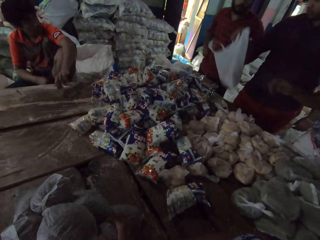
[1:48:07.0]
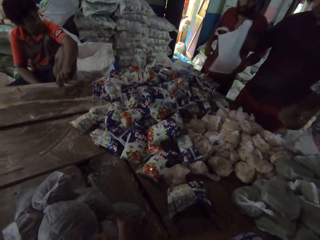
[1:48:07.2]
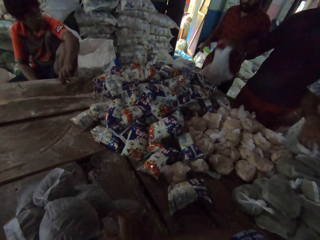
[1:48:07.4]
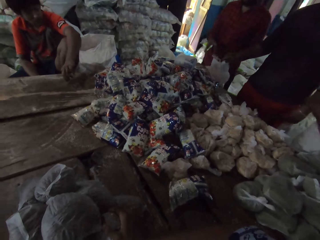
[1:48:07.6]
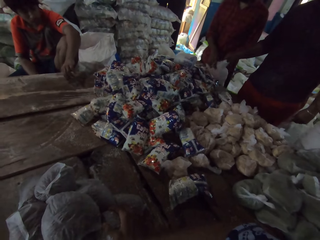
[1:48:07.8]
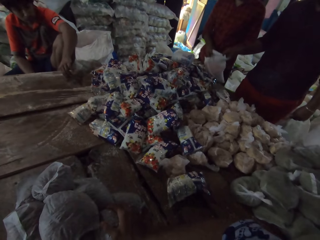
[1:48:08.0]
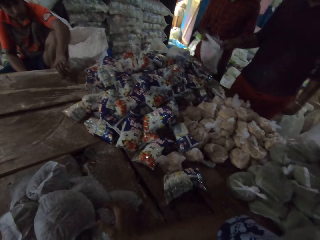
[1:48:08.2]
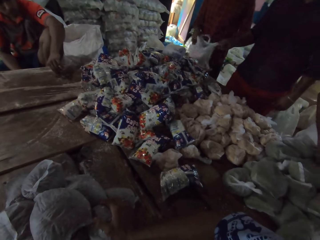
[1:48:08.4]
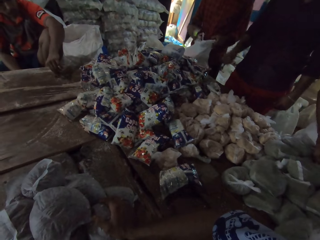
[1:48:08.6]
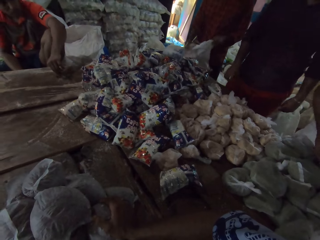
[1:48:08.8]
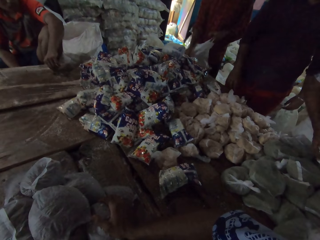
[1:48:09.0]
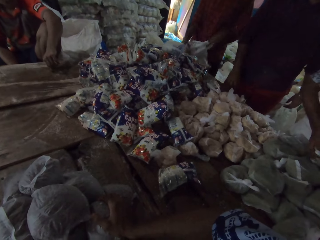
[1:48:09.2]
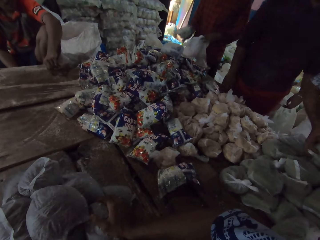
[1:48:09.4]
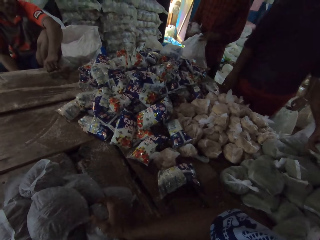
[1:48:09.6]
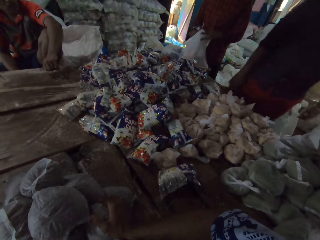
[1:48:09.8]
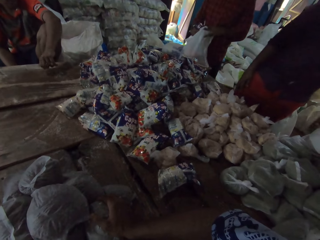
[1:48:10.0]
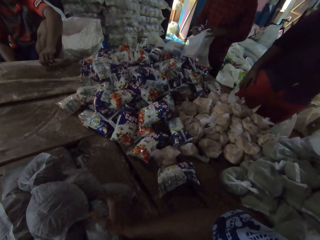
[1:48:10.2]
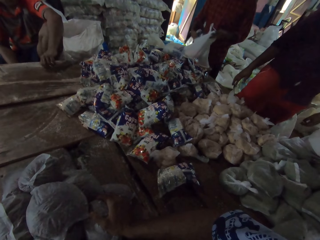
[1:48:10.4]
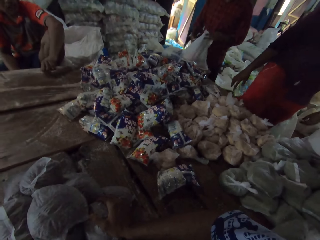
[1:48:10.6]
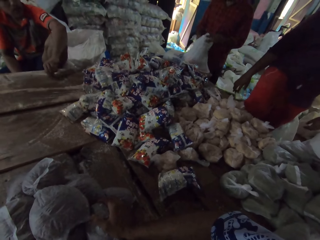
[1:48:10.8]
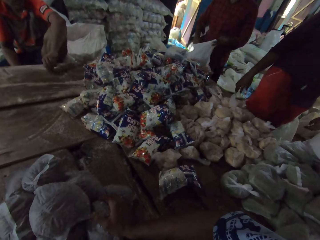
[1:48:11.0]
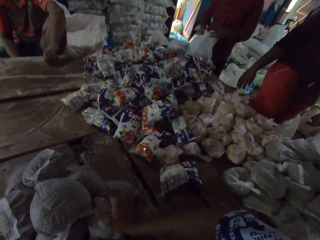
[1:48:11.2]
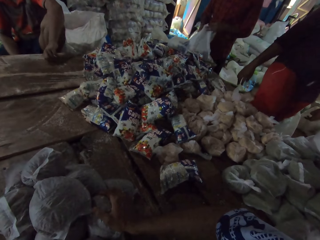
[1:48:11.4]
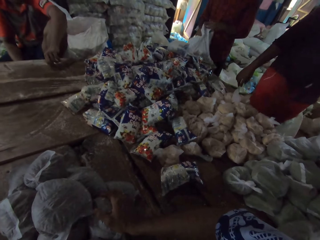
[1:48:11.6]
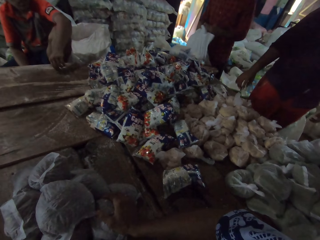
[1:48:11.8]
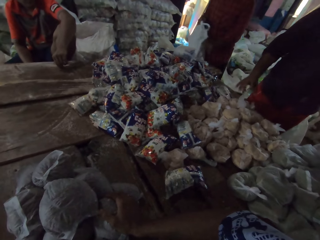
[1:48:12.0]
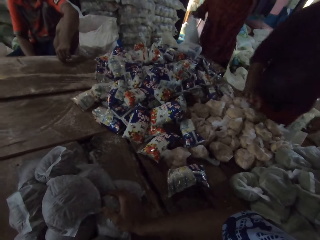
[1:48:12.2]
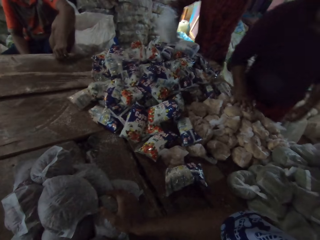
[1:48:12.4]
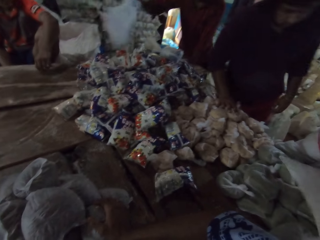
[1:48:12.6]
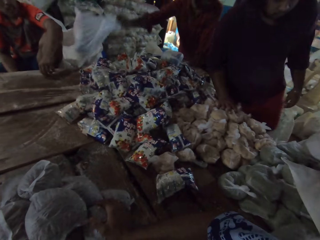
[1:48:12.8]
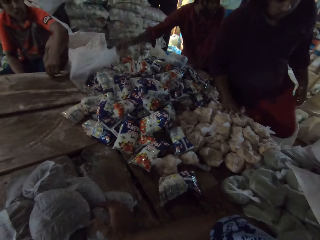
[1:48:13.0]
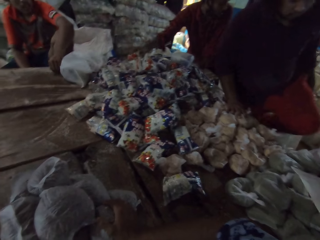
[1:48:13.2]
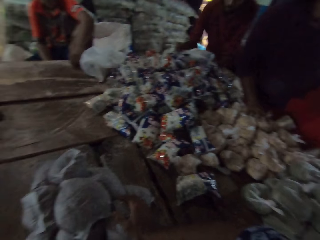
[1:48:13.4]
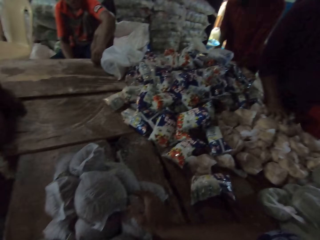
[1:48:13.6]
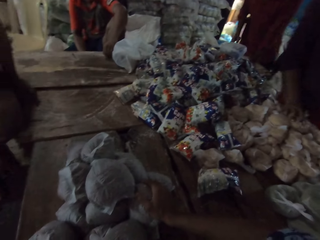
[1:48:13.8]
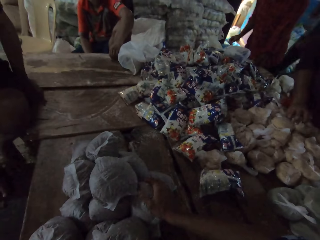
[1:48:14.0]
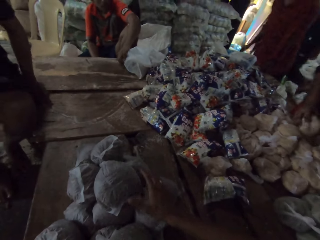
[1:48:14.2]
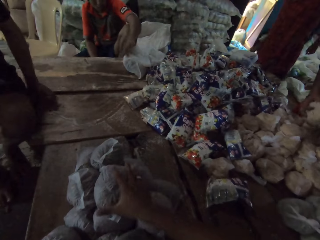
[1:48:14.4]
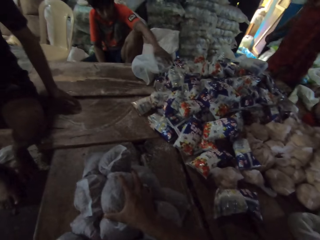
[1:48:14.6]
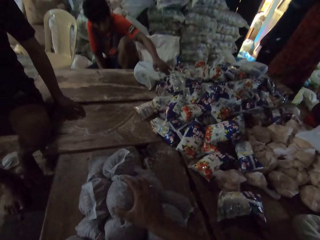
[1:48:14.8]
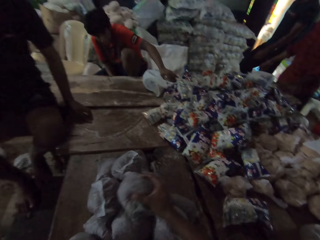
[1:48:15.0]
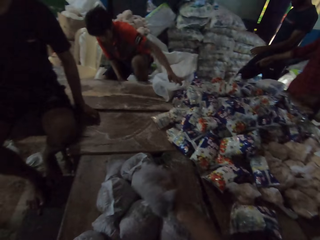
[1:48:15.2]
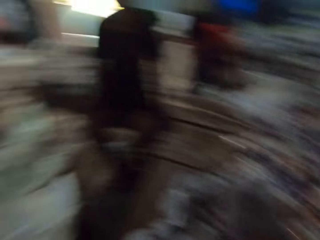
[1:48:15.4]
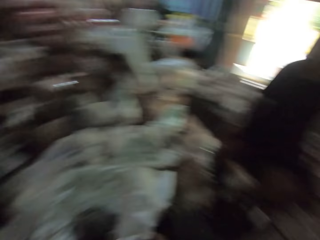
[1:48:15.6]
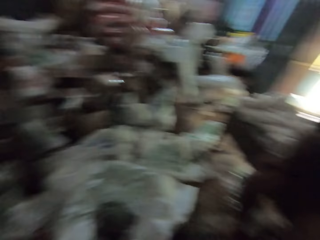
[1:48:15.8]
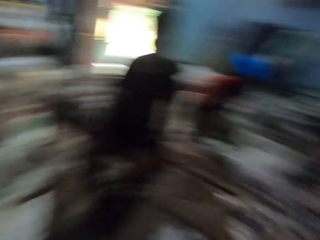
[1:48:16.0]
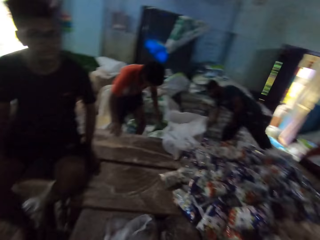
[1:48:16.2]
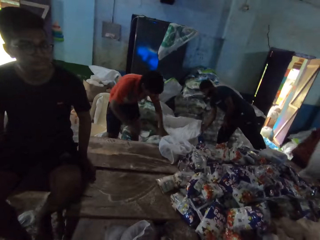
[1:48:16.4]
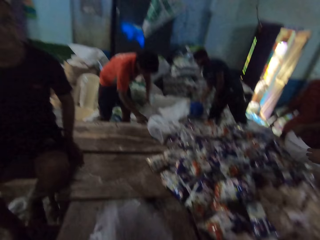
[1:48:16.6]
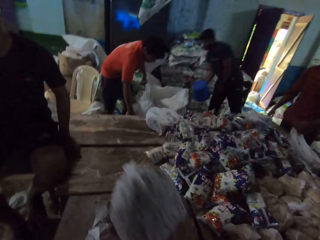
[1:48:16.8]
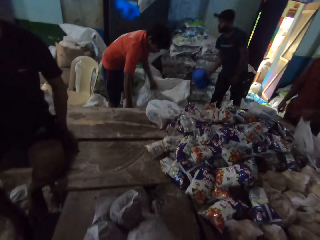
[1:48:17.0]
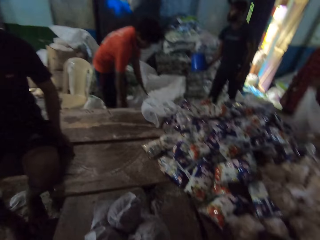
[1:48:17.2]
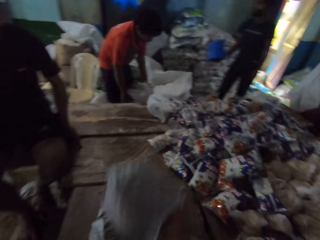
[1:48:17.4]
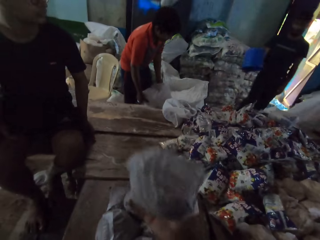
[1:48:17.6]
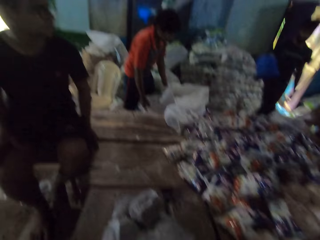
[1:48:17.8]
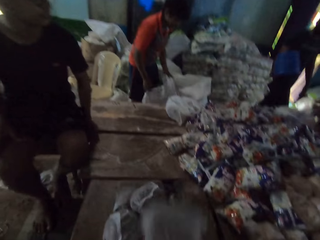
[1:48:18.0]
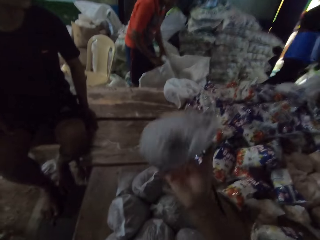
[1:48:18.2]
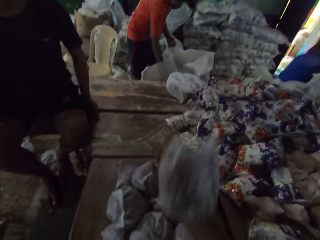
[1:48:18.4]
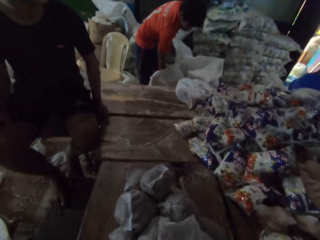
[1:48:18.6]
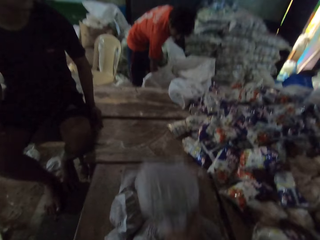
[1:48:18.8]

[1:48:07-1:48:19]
A person picks up packed food from another person. A man passes a plastic bag in his right hand to another man. The other man fills the plastic bag in his left hand with bread on the table. The first person packs the packed food in the bag. Another person touches the packed food. The other man drops the plastic bag in his right hand on the table. The camera wearer picks up a plastic bag on the table with his right hand. He picks up the packed food. He interacts with a group of people. He fiddles with the bag of cereal in his right hand.

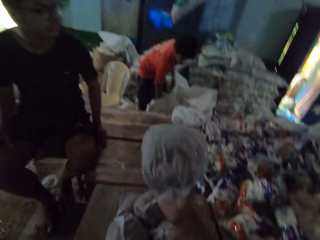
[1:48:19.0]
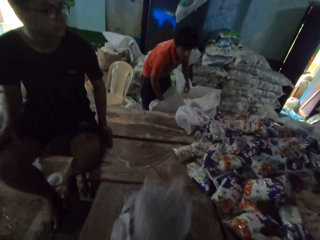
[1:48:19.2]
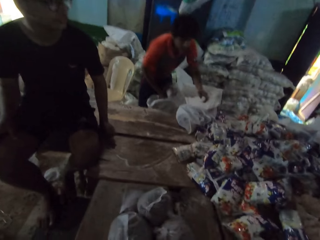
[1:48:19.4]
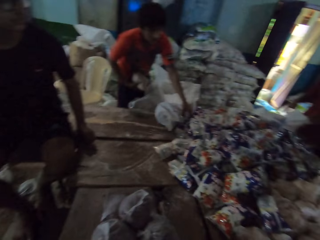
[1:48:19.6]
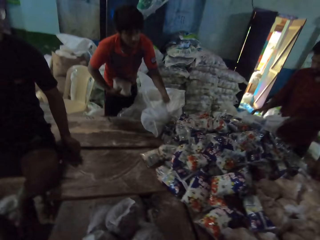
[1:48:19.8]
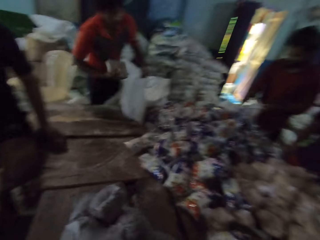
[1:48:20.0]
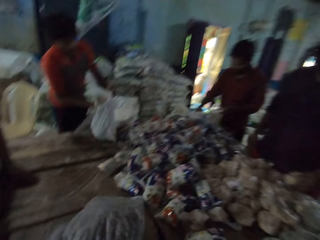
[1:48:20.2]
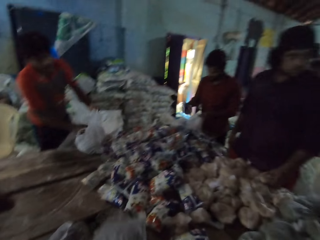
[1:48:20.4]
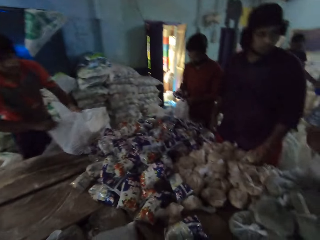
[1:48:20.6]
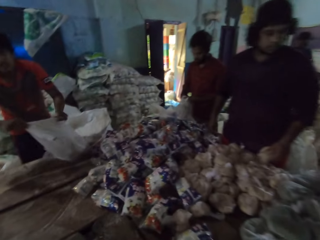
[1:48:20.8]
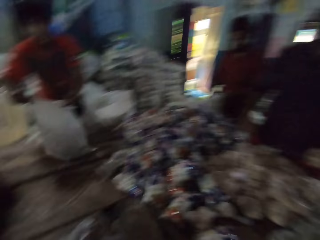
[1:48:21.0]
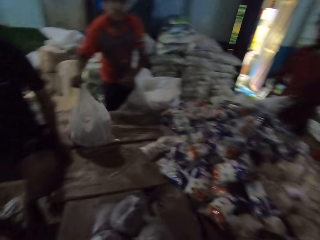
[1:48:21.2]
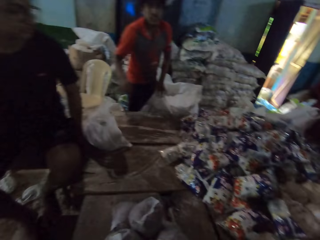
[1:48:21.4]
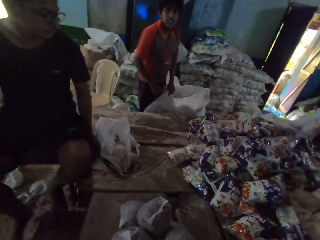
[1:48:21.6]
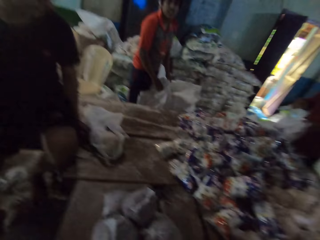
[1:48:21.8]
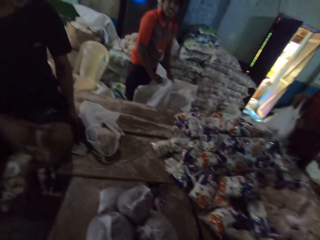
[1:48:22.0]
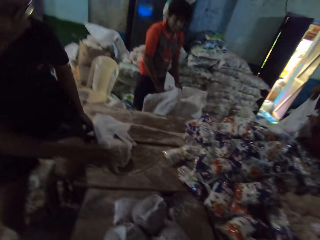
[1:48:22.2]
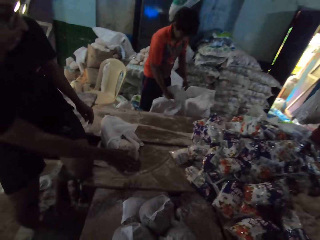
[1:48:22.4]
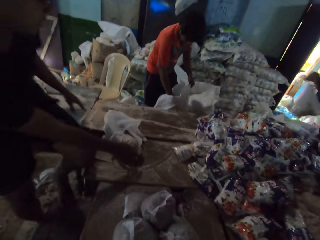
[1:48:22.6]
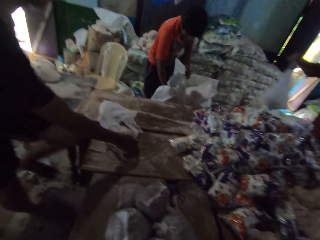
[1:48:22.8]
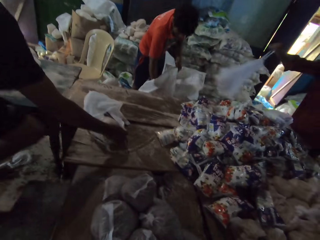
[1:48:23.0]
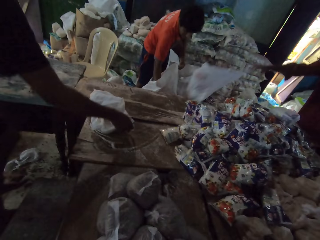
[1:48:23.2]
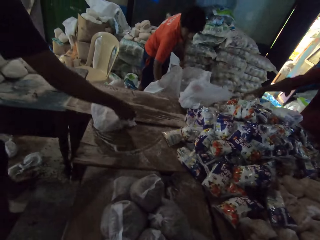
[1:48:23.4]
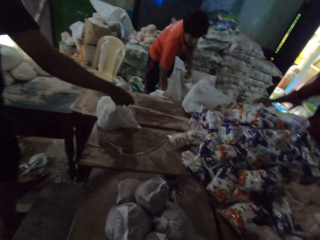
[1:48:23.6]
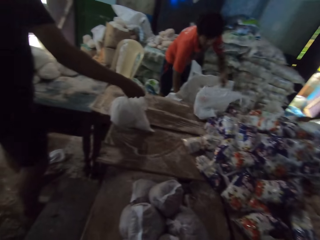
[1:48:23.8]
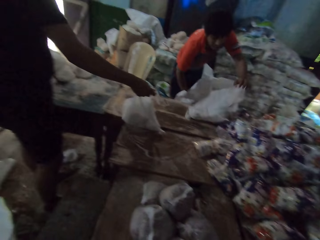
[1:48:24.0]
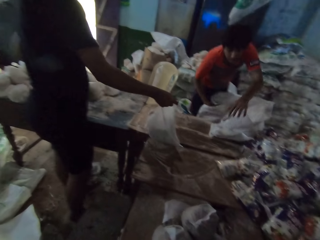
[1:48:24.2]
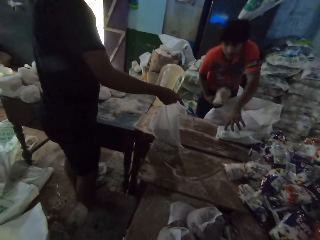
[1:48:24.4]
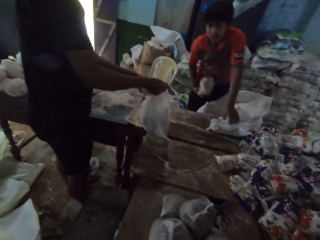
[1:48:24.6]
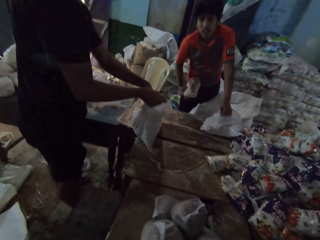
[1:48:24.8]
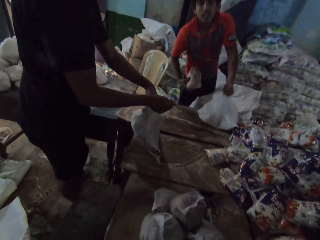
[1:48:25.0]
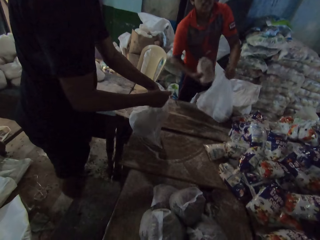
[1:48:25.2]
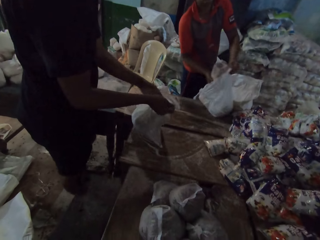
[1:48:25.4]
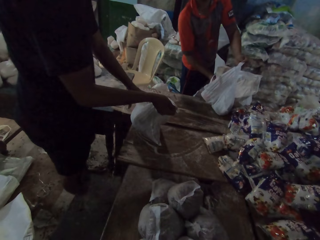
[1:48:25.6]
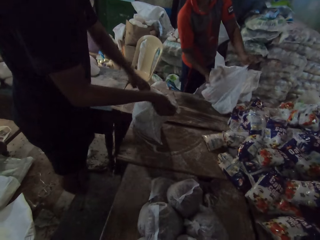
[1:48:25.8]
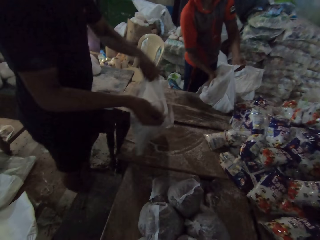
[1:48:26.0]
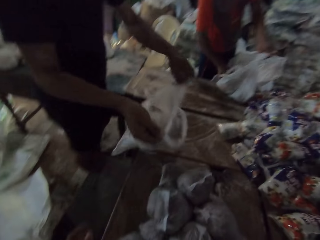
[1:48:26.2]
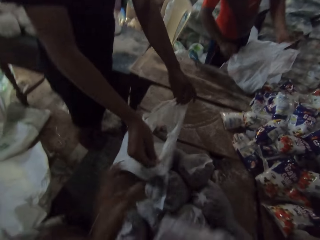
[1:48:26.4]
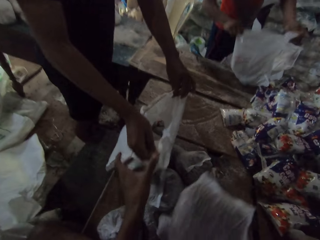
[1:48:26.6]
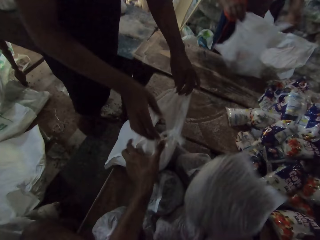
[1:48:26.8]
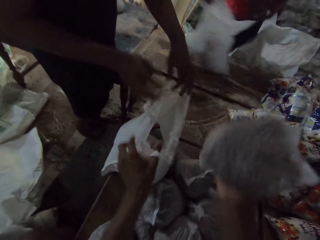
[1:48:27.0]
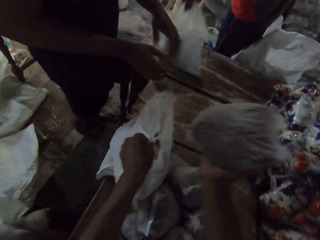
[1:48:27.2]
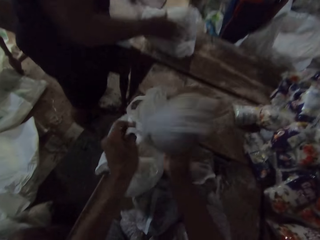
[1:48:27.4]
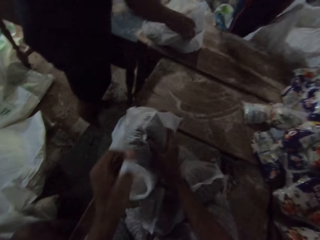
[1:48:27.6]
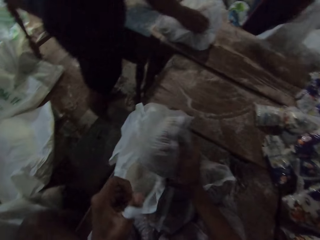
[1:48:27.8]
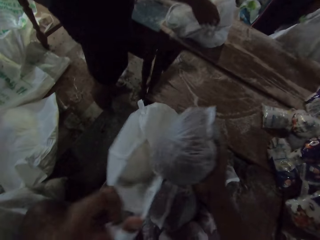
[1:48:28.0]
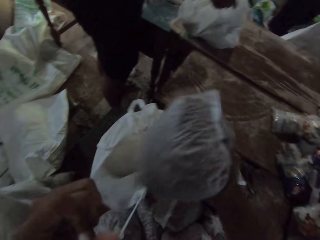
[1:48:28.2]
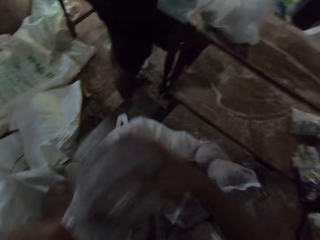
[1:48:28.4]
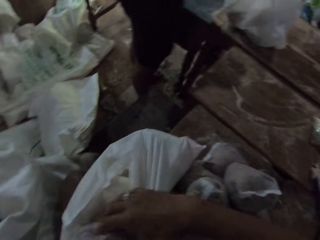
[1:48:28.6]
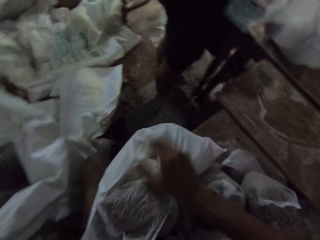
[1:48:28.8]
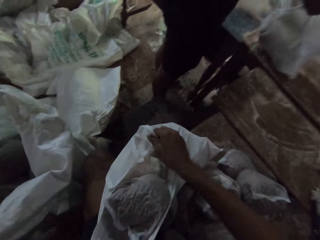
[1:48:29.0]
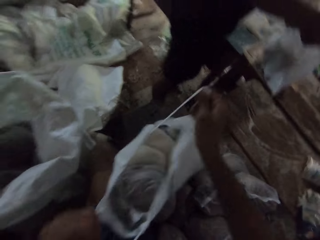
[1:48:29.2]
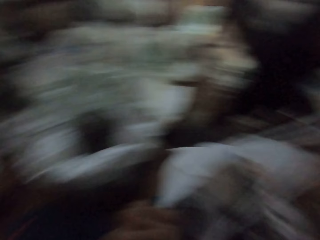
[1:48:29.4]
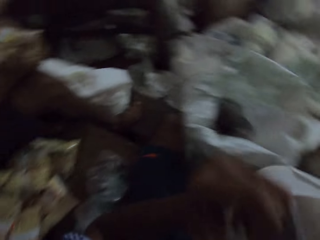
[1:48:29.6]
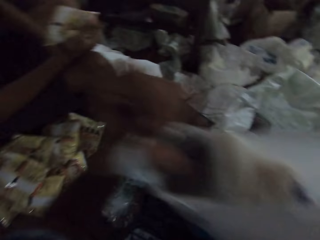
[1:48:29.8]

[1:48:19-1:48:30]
The camera wearer weighs the nylon package with his right hand. A man holds the plastic bag on the table with his left hand. The man puts bags of rice into the bag with his right hand. Another man puts a bag of salt into a plastic bag in his left hand with his right hand. The first man shifts the plastic bag on the table with both hands. The first man interacts with the camera wearer. A third man holds the plastic bag on the table with his right hand. The second man drops the plastic bag on the table with his right hand. The first man holds the plastic bag on the table with his left hand and picks up a bag of cereal from a sack on the floor with his right hand. The third man puts the bag of cereal in the plastic bag with his right hand. The first man puts the bag of cereal in the plastic bag with his right hand. The third man shifts the plastic bag on the table with both hands. The first man shifts the plastic bag on the table with both hands. The camera wearer holds the plastic bag on the table with his left hand. He puts the bag of cereal into the bag with his right hand. The third man holds the plastic bag on the table with his right hand. The camera wearer shifts the plastic bag on the table with his left hand. He picks up the plastic bag from the table with both hands. He puts the weighed nylon package inside the carrier bag with his right hand.
